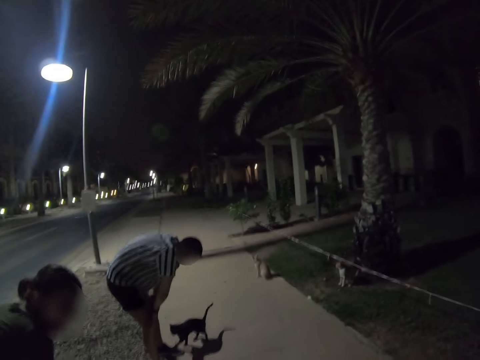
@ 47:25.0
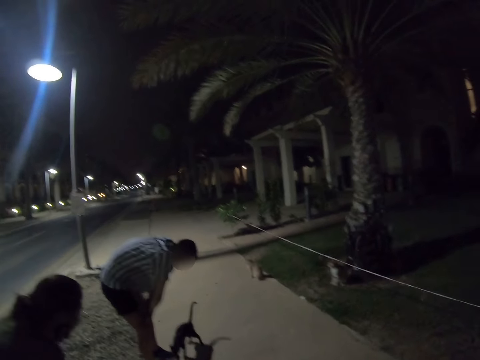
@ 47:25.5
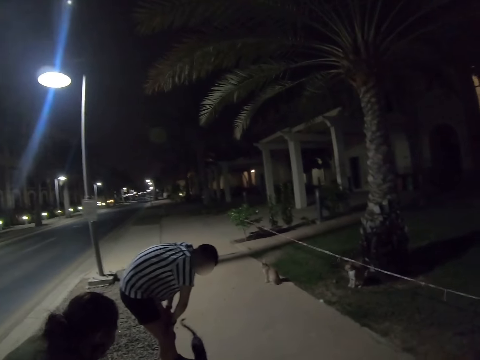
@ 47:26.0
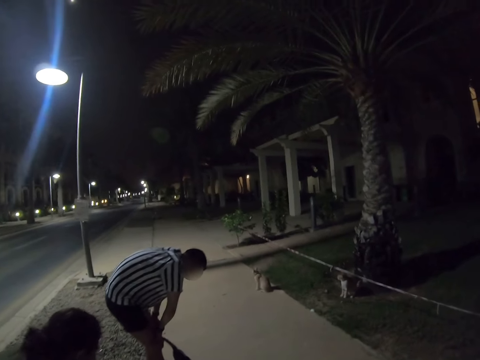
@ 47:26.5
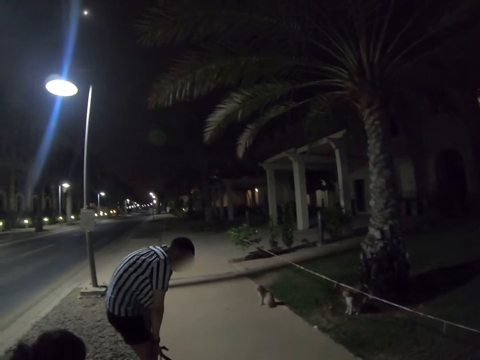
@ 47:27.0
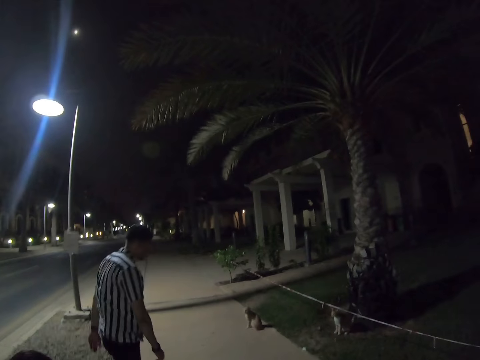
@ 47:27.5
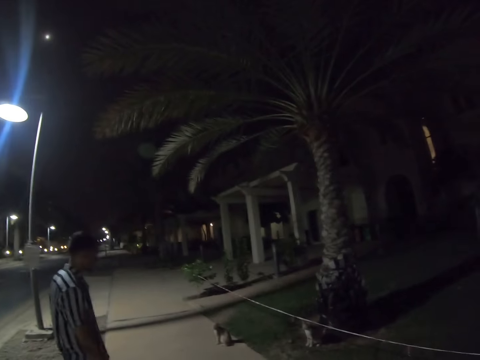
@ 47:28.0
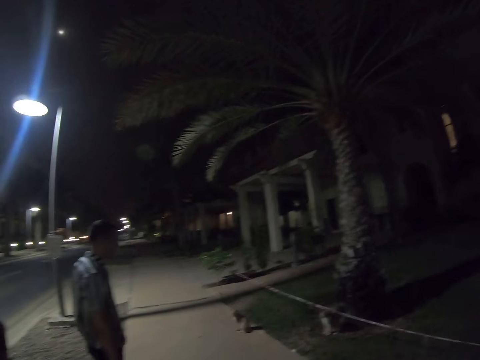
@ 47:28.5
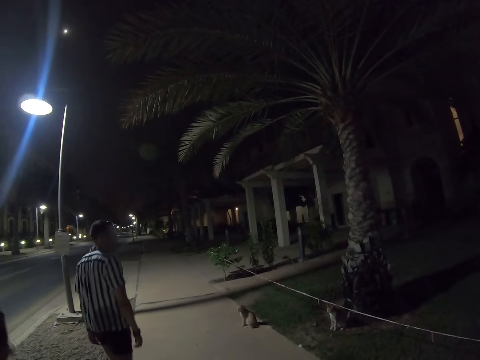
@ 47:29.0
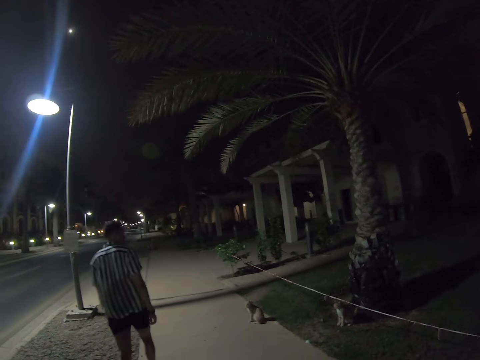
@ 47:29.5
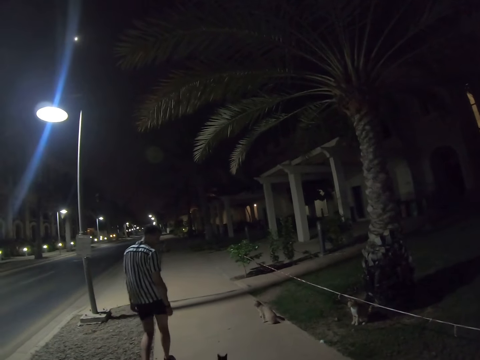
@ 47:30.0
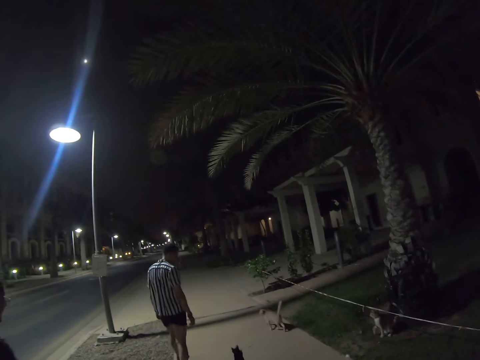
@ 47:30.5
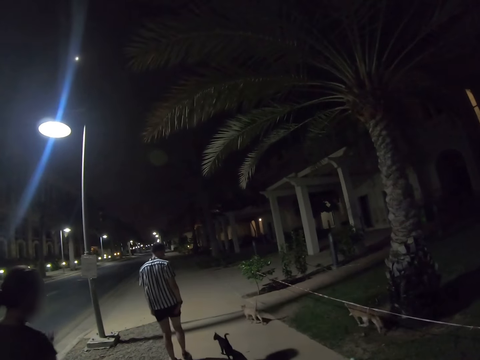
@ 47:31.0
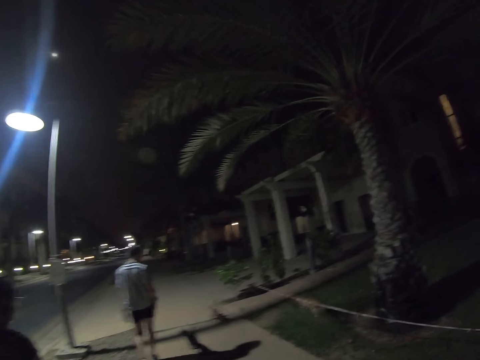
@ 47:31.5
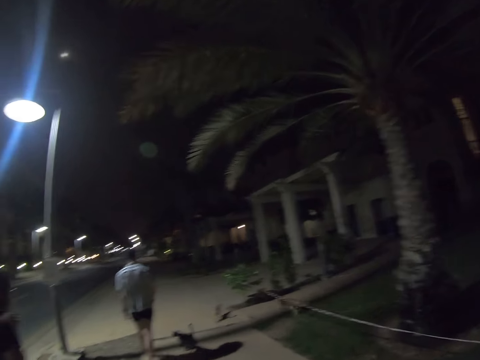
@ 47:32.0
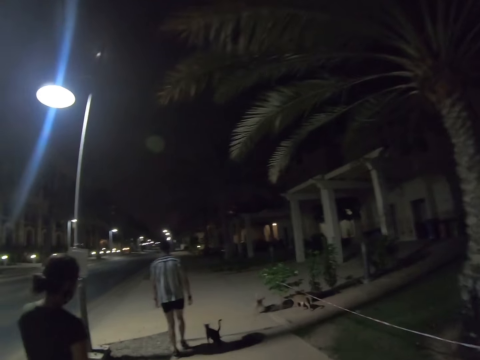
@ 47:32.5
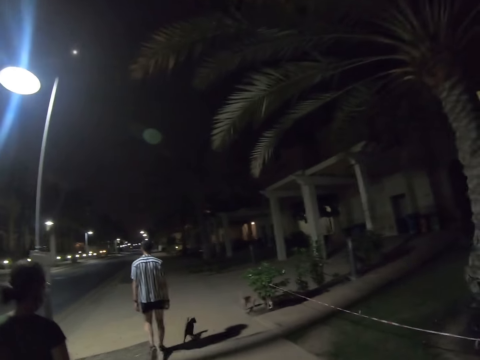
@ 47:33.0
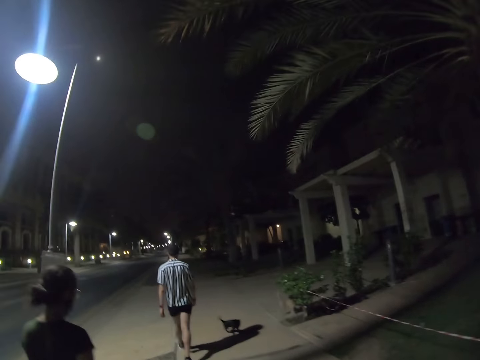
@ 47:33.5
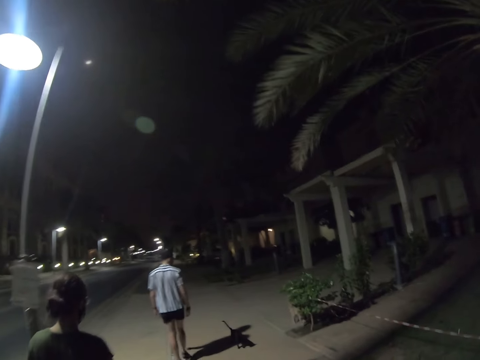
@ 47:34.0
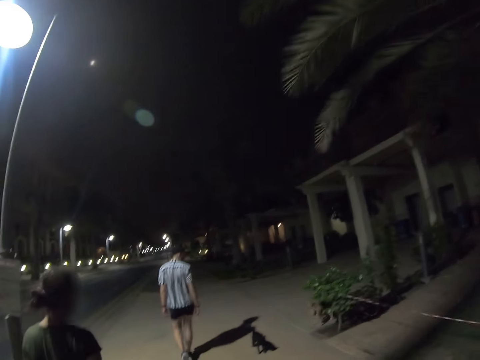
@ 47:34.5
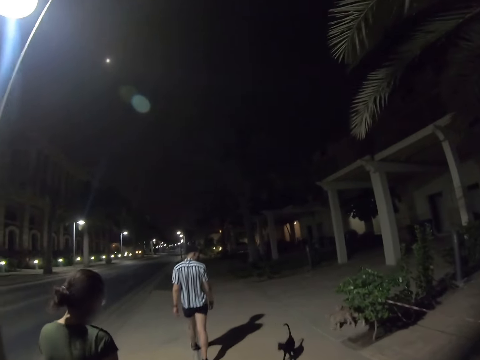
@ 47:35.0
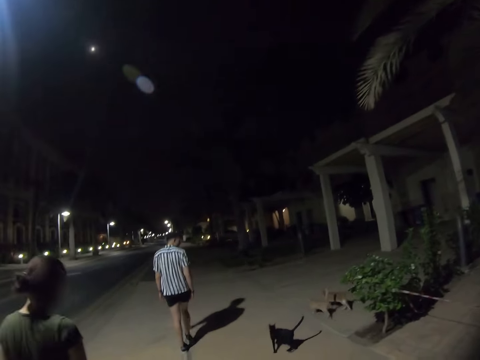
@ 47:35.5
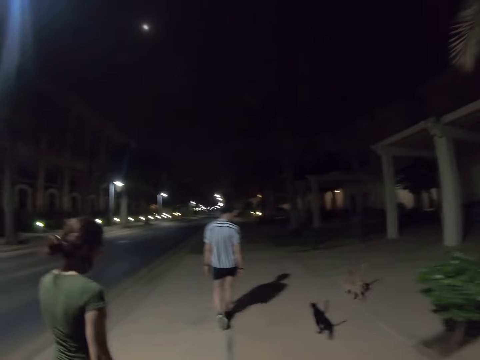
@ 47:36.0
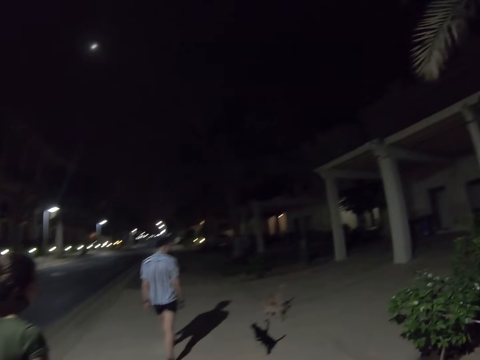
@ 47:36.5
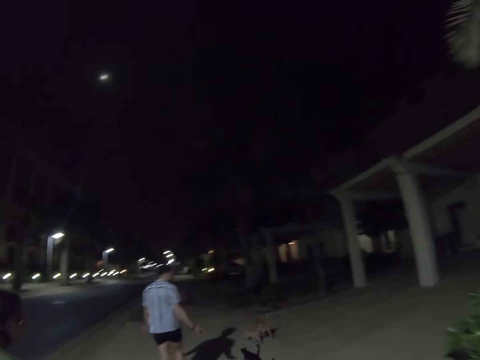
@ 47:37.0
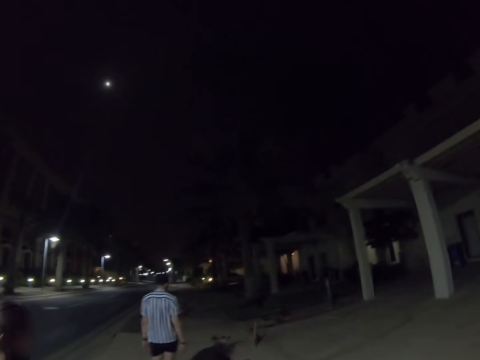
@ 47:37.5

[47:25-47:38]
A man stands. The camera wearer walks on the road. The man walks on the road. The camera wearer walks on the road. The man walks on the road. A woman stands. The camera wearer walks on the road. The man walks on the road. The woman walks on the road.

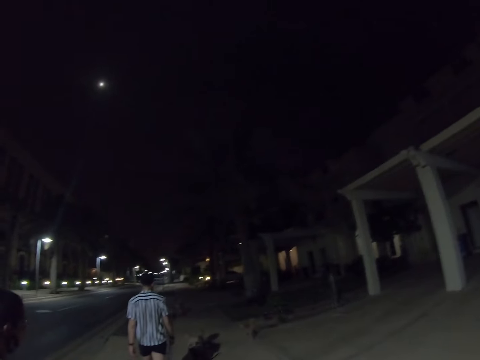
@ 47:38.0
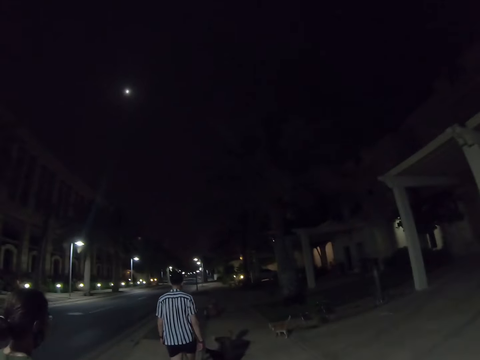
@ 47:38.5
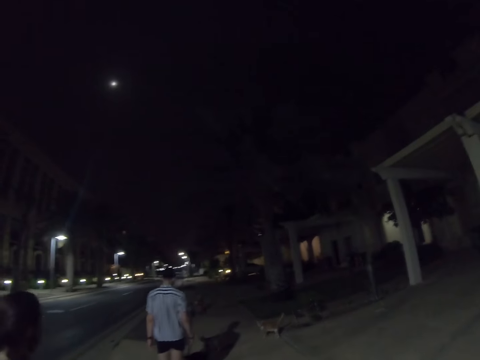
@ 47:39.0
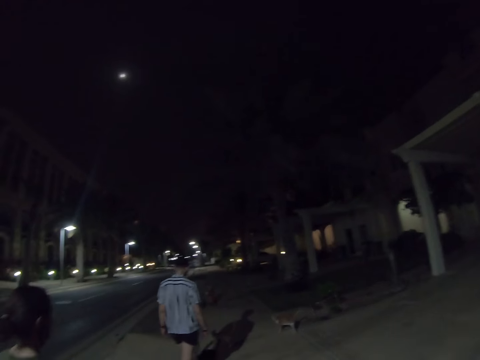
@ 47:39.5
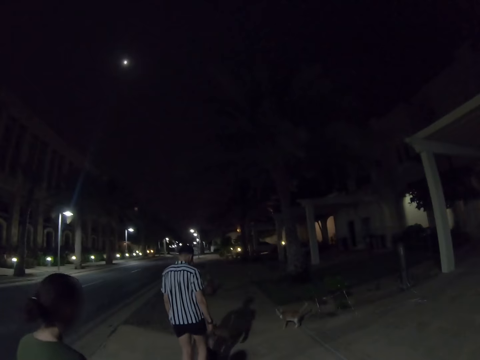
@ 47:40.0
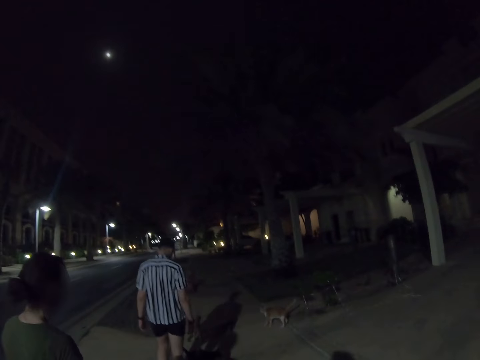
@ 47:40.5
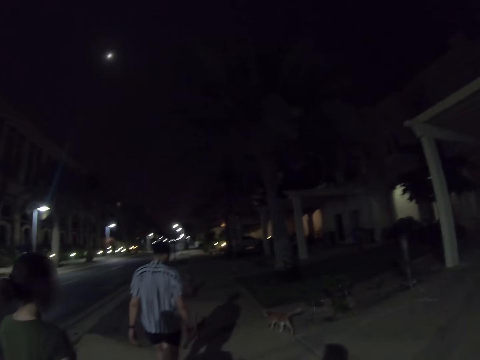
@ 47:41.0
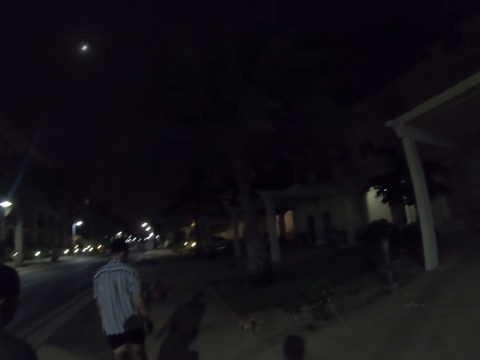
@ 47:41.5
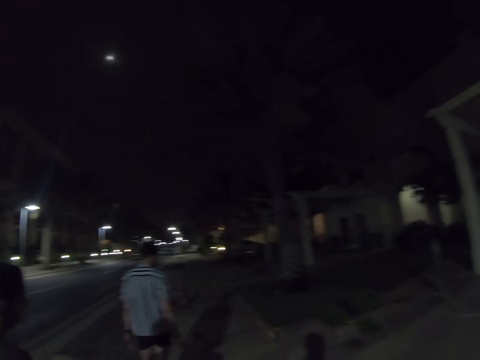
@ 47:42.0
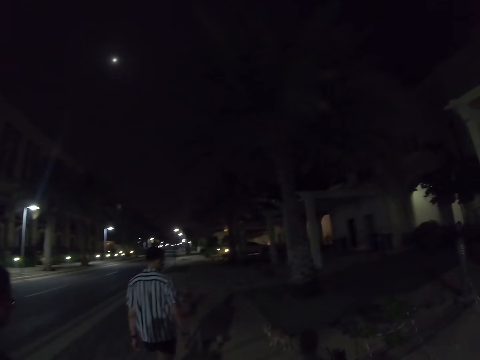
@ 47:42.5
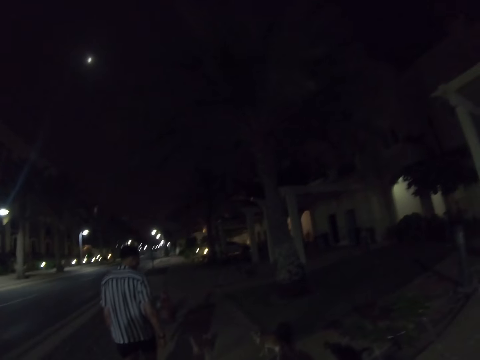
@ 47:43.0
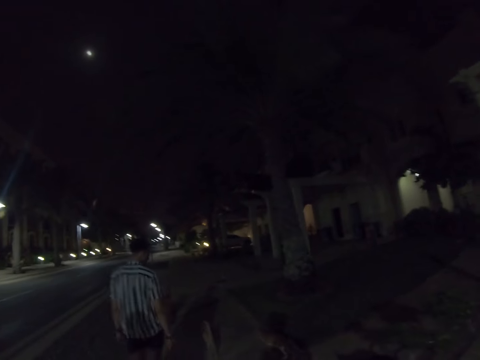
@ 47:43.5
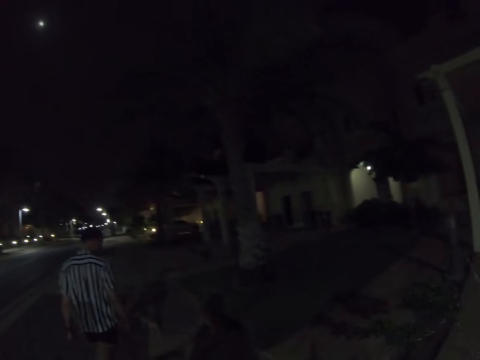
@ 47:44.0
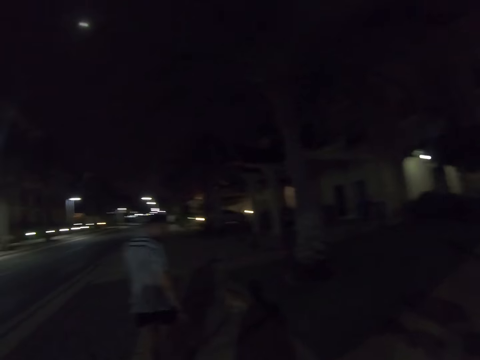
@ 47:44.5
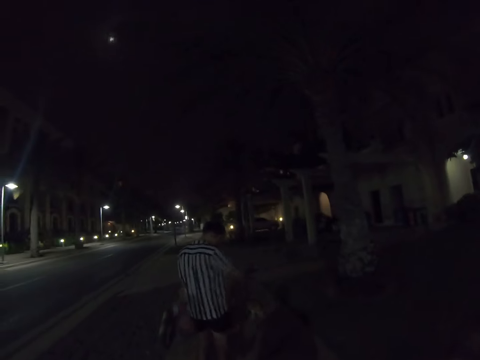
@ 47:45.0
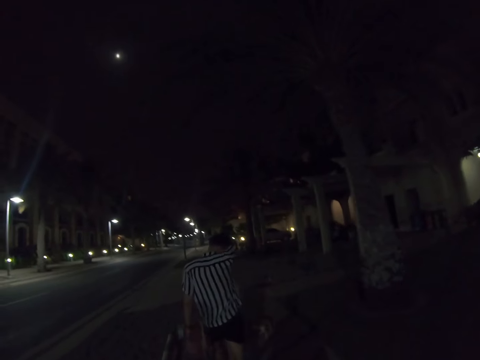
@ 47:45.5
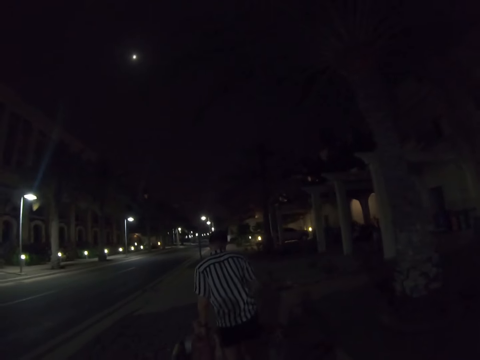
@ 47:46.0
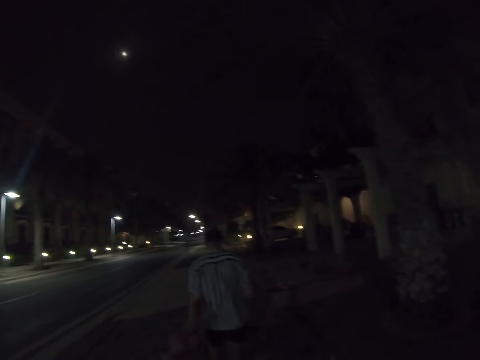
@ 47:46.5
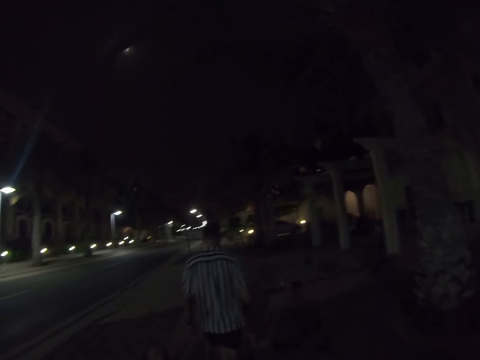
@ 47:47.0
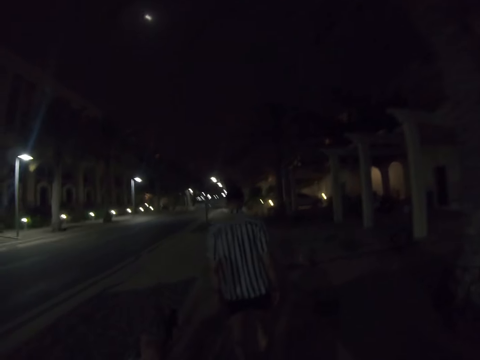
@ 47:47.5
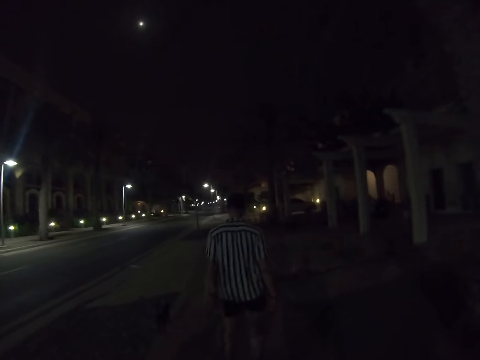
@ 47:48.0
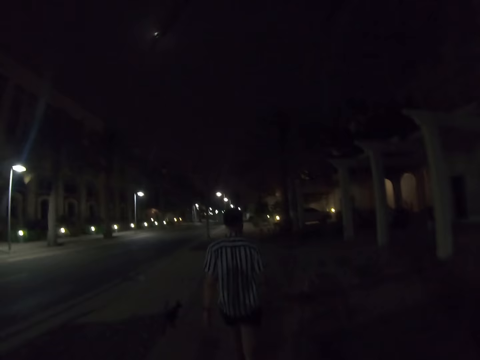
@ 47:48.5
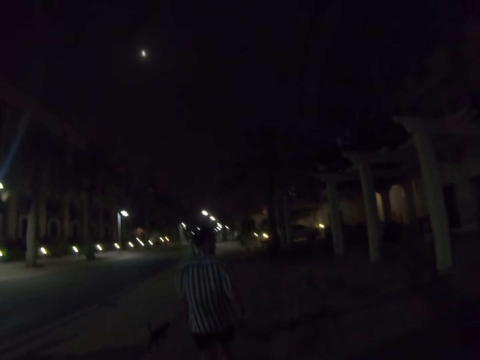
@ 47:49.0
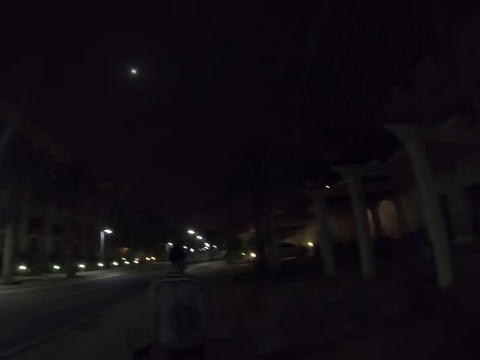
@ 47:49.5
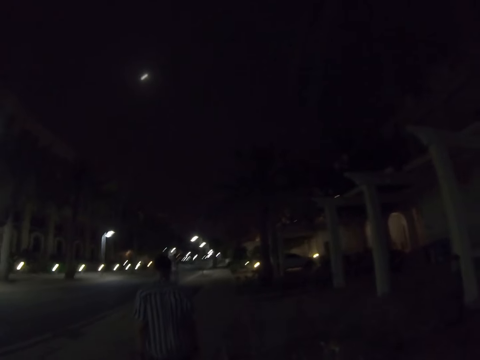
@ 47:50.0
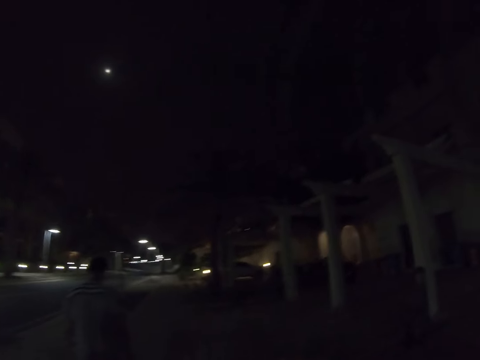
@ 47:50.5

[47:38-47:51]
The camera wearer walks on the road. A woman walks on the road. A man walks on the road, folds his elbow, walks on the road and unfolds his elbow. The camera wearer walks on the road.
